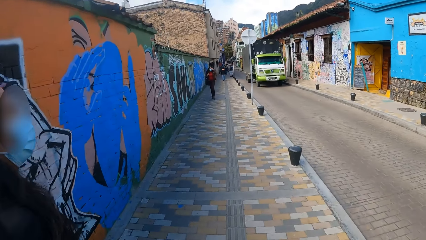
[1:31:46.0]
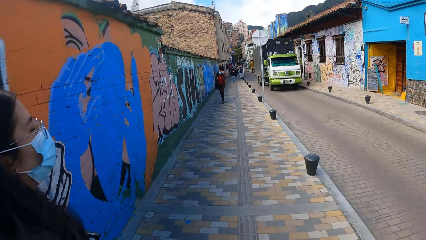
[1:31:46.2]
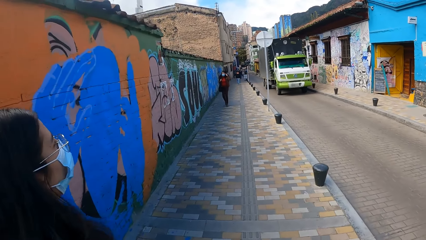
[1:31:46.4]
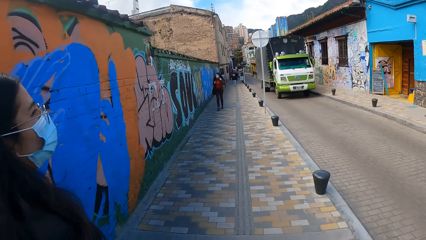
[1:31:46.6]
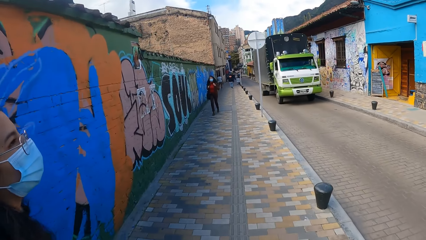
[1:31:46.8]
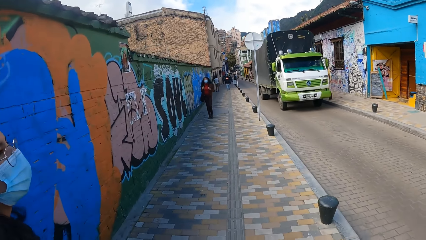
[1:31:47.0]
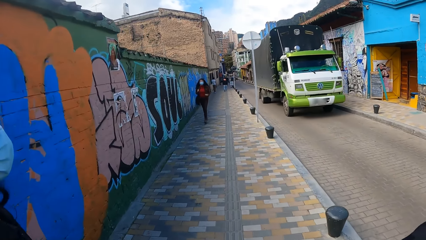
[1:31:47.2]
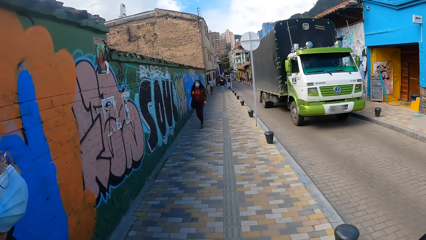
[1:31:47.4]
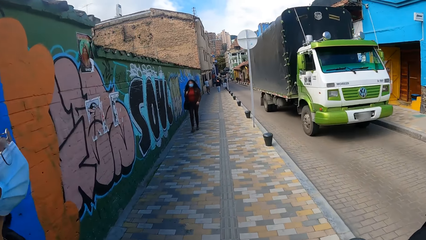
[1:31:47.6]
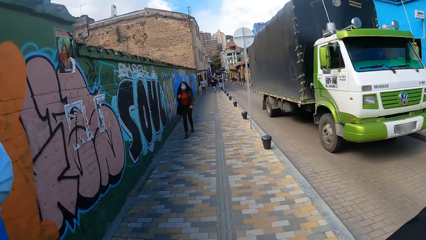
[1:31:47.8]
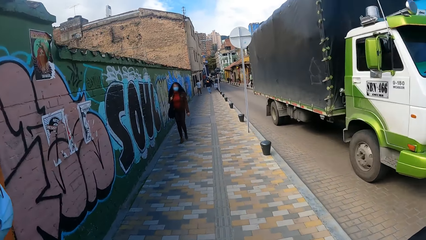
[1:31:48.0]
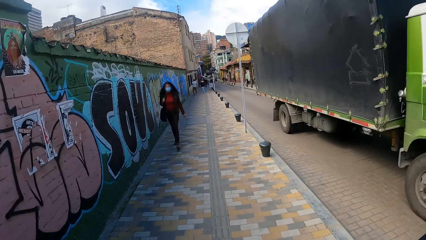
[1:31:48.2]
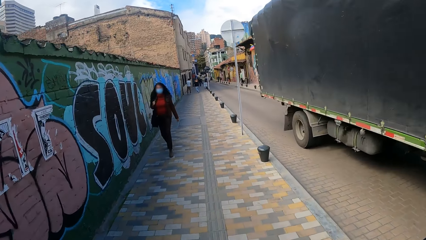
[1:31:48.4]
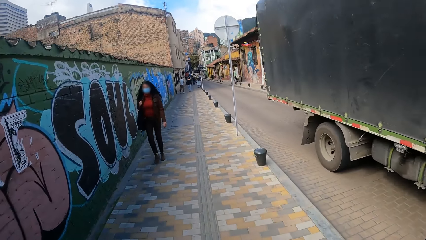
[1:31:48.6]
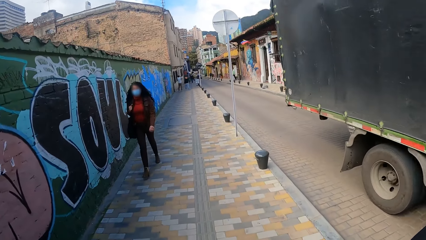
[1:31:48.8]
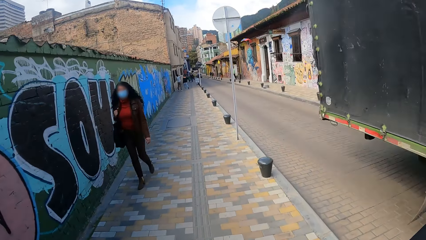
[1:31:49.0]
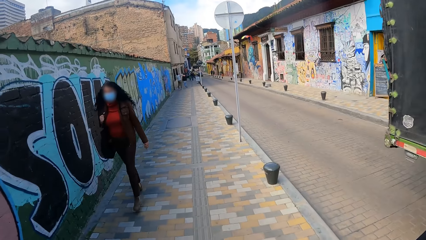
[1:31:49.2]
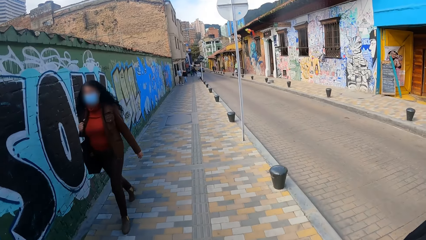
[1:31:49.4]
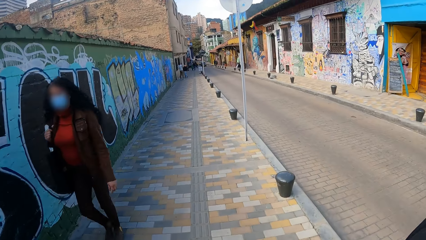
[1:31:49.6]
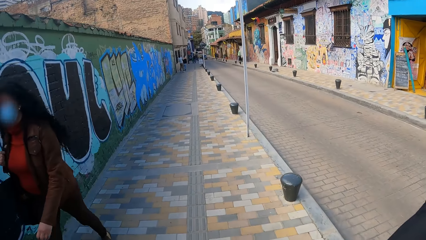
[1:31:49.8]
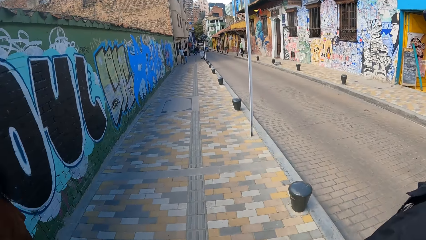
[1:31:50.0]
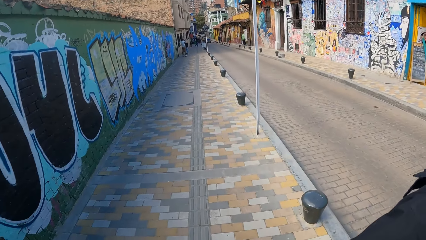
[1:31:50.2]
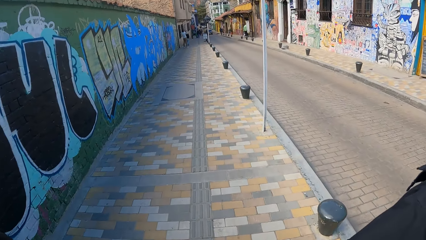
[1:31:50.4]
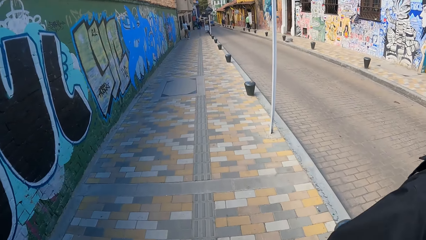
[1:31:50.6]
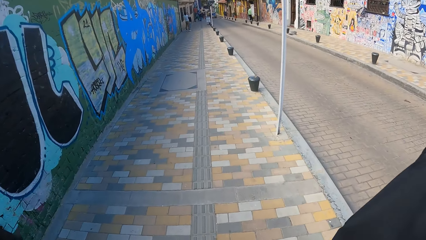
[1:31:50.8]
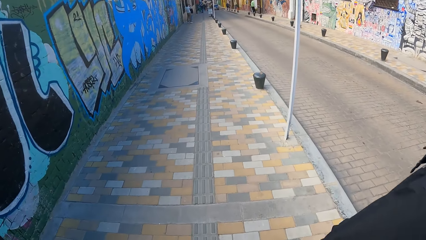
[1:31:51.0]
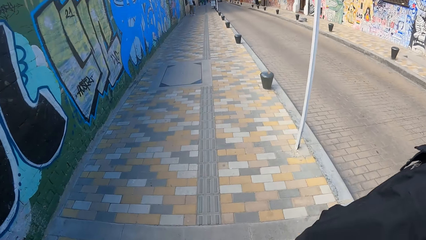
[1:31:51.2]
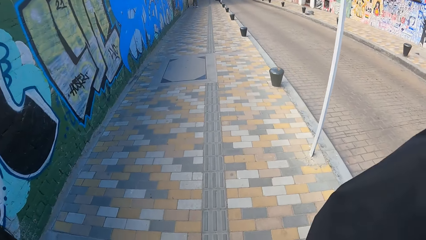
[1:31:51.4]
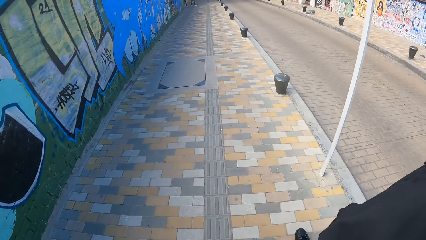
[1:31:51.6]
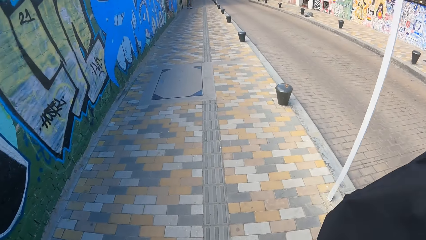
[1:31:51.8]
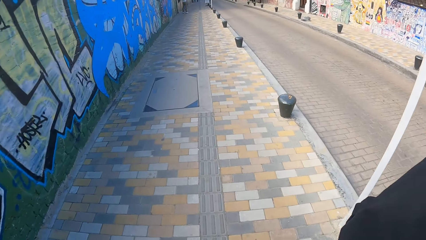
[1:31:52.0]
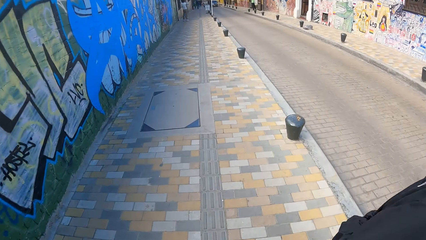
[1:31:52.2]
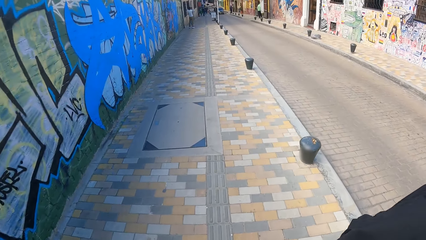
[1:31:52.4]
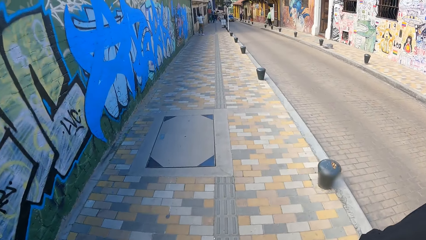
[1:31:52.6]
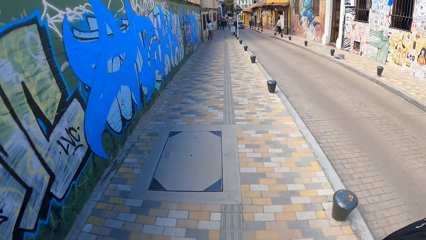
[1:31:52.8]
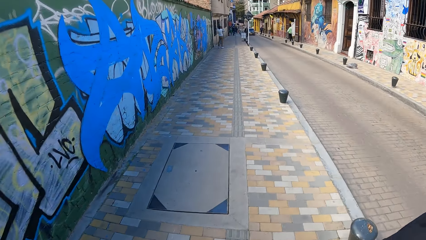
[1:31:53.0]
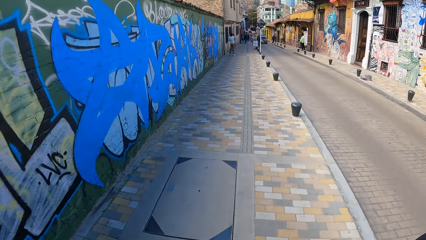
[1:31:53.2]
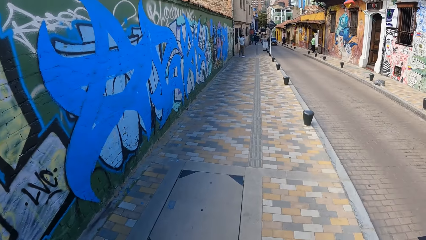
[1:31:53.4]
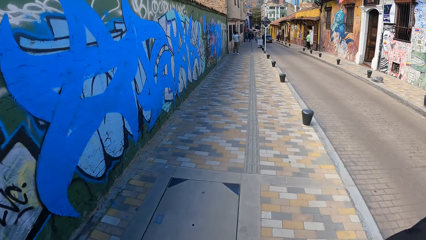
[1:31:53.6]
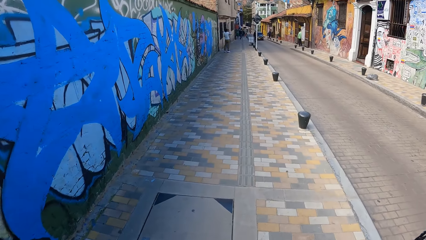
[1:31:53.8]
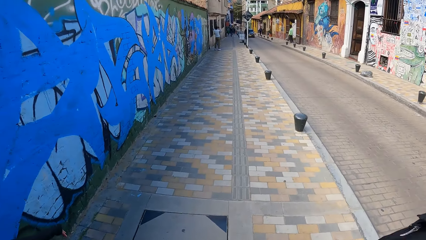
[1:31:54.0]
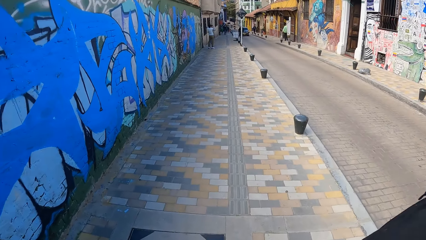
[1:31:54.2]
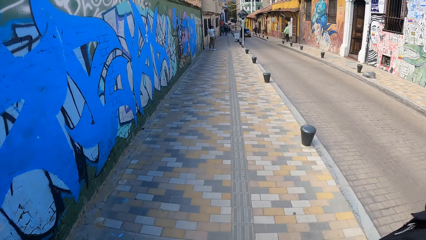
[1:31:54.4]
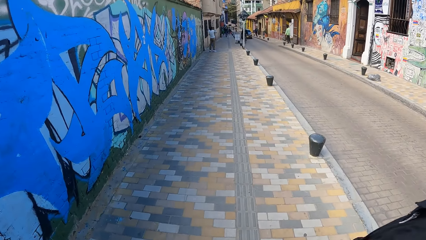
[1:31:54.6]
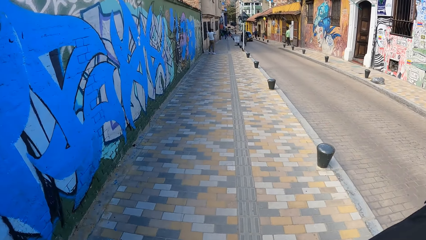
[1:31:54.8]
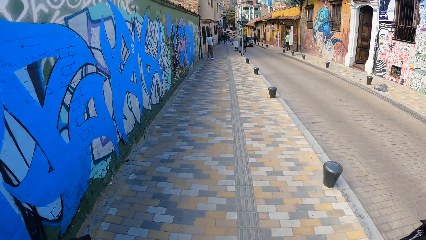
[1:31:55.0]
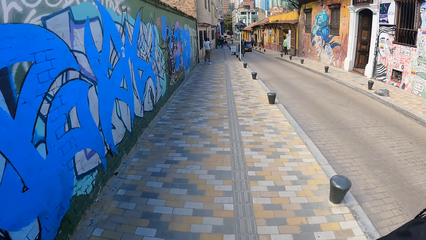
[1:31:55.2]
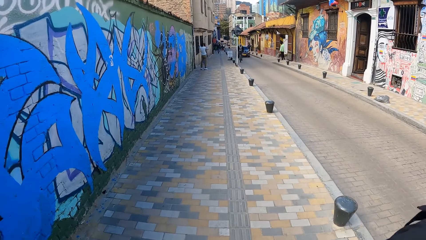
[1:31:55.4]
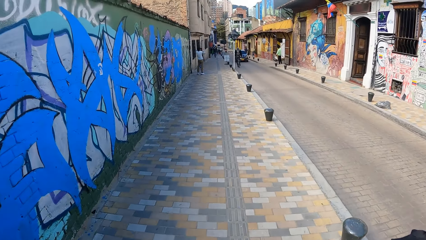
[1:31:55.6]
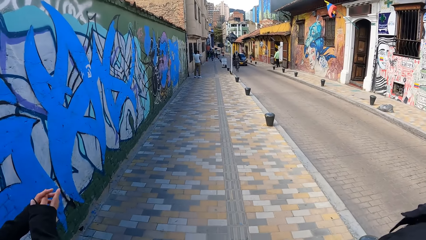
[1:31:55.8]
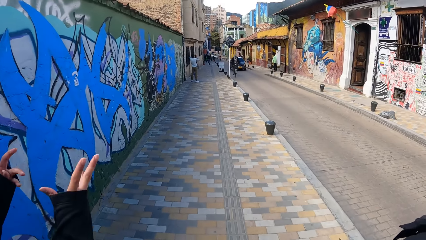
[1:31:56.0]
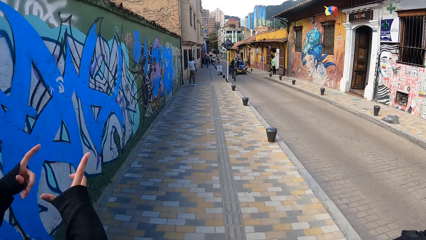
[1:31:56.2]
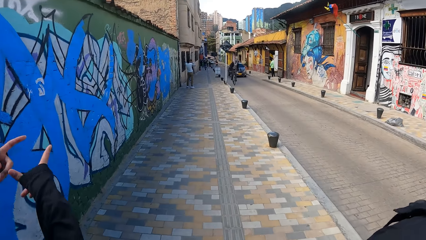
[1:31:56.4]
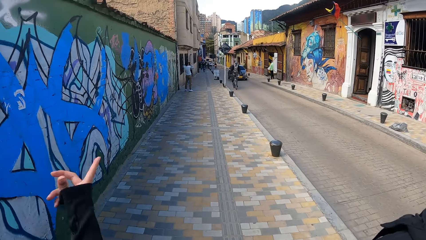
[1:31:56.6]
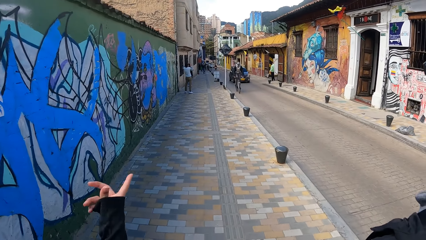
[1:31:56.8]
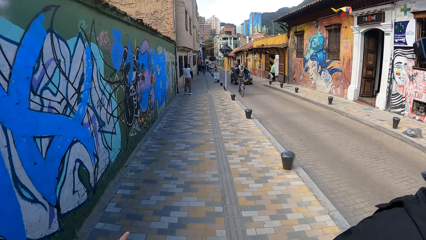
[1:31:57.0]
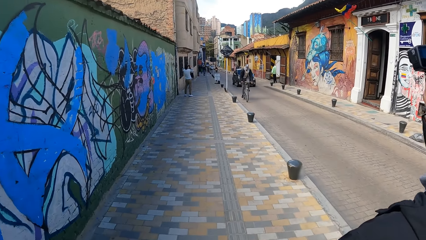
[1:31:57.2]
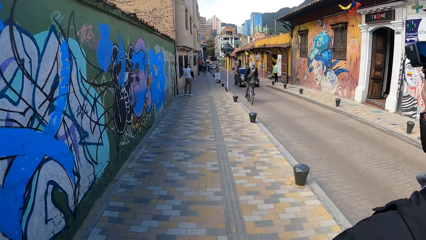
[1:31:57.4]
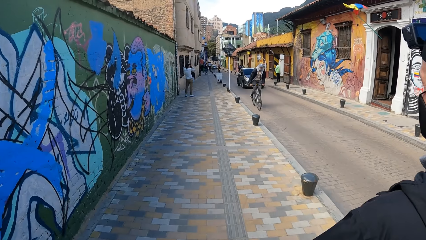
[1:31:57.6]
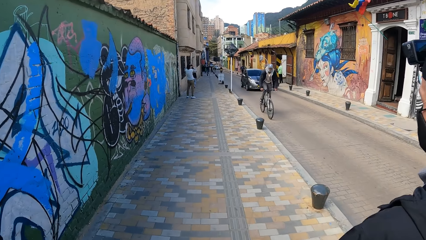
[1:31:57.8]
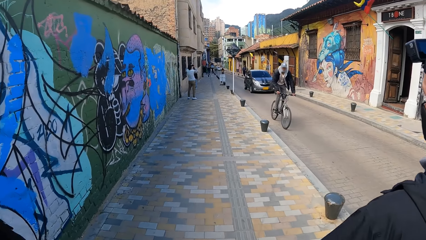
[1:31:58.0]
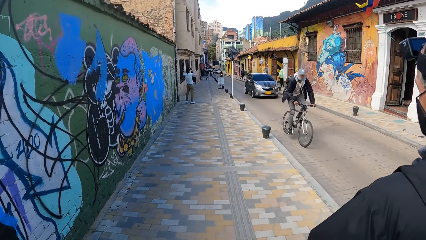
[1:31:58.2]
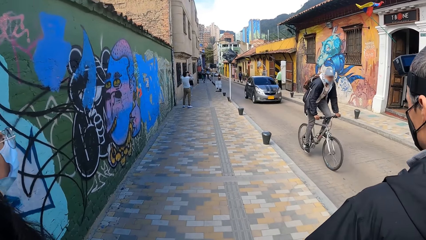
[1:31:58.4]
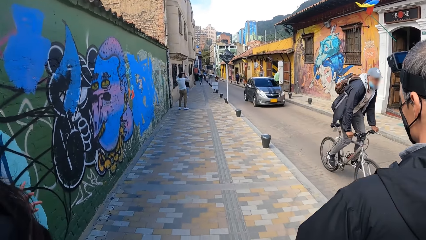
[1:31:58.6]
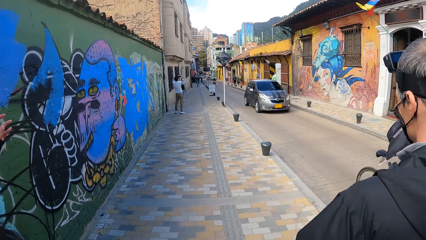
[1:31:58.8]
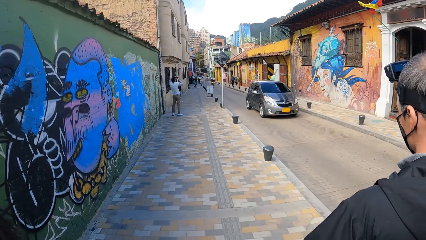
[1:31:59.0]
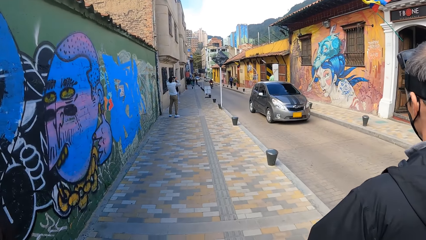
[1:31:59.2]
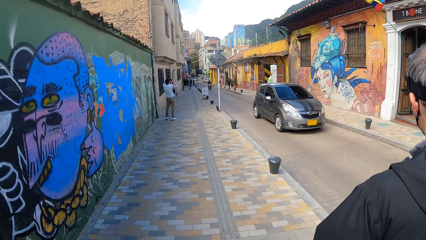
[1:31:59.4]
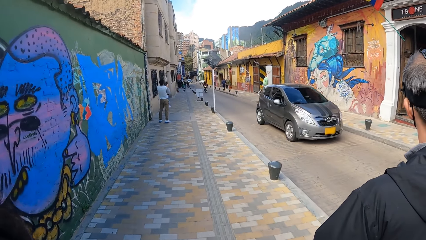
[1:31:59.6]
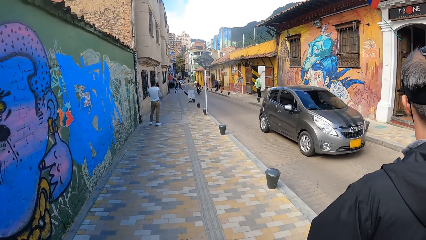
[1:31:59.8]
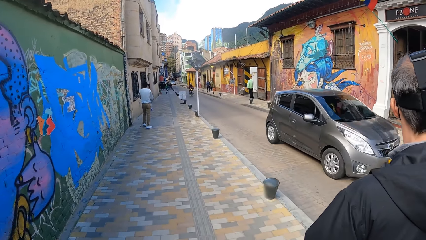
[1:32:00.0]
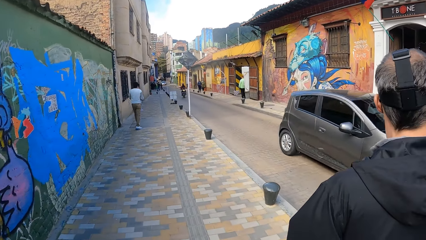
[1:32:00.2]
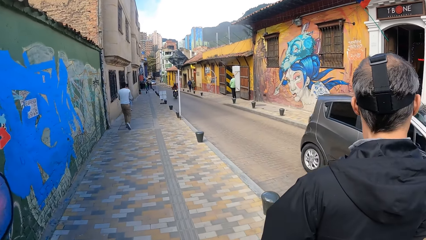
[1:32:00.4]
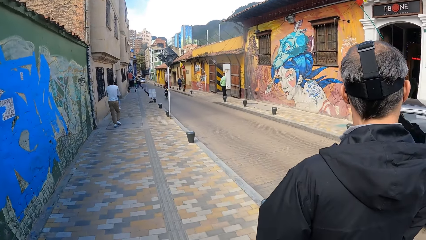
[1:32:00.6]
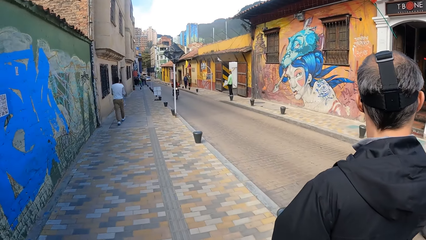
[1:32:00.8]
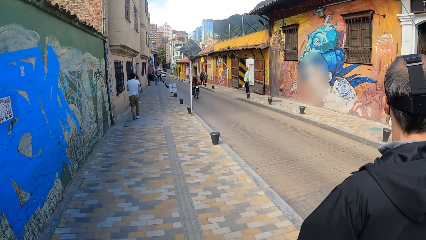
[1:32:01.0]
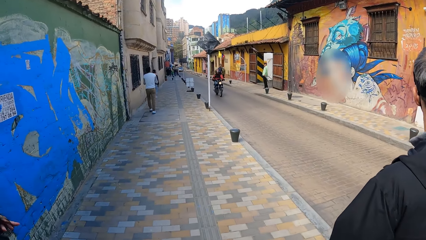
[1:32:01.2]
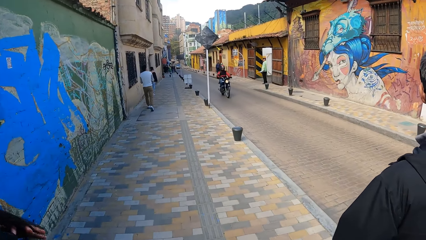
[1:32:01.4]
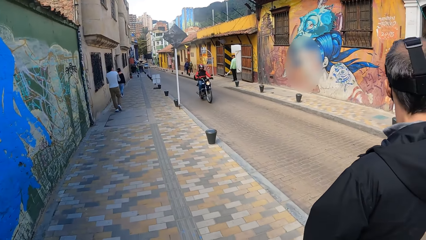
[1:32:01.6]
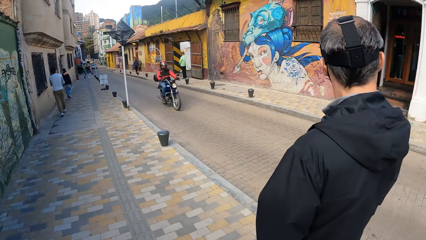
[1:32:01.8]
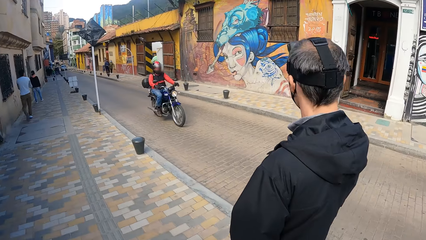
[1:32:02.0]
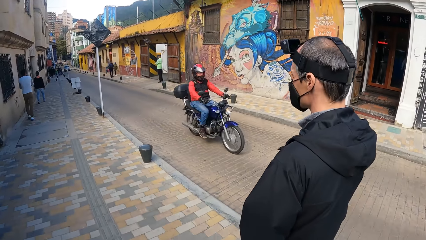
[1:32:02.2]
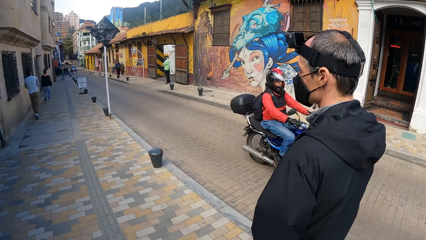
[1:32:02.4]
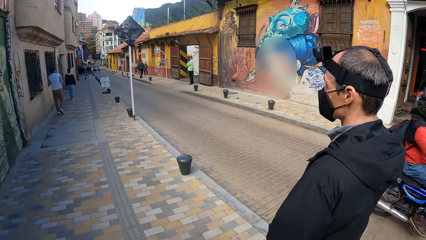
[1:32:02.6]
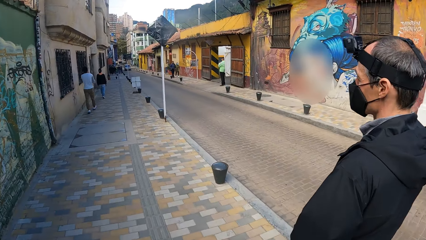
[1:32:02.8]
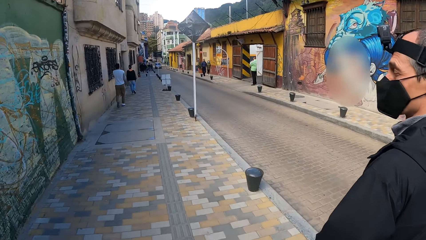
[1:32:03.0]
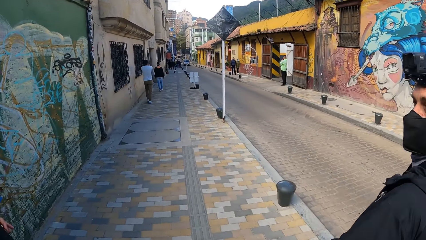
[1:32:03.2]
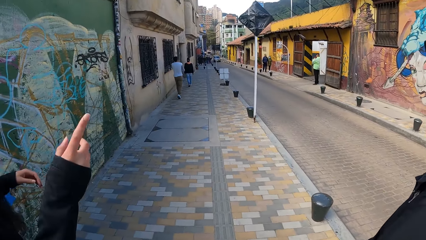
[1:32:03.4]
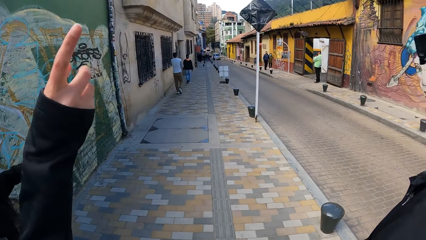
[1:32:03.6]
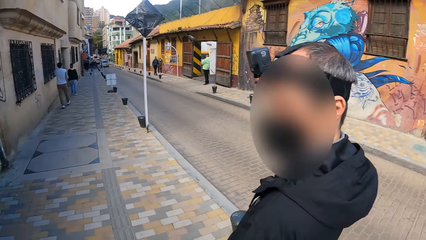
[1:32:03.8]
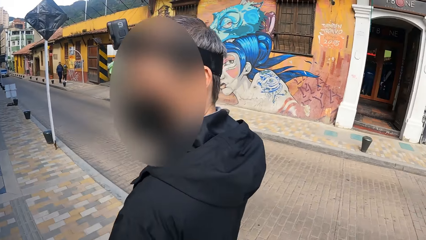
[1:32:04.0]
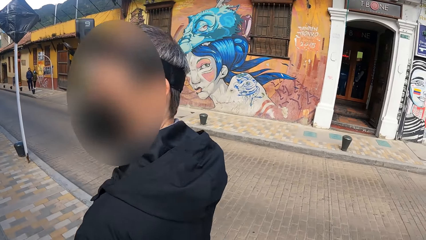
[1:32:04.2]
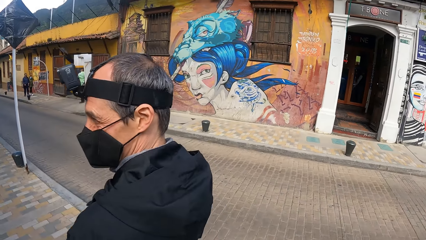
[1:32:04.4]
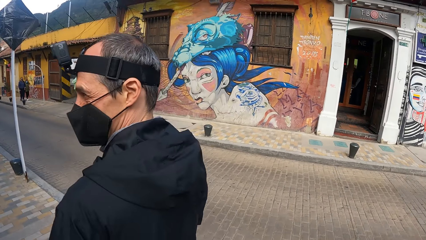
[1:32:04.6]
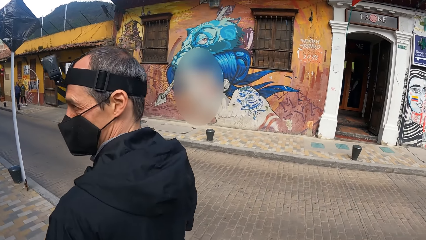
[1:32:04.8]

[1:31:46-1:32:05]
A green truck drives past the man, the woman and the camera wearer. Another woman walks past the first woman, the man and the camera wearer. The first woman gesticulates with both hands. The camera wearer walks on the pavement. A rider rides past the man, the woman and the camera wearer. A silver car drives past the man, the woman and the camera wearer. Another rider rides past the man, the woman and the camera wearer. The woman gesticulates with her right hand. The woman interacts with the man.
